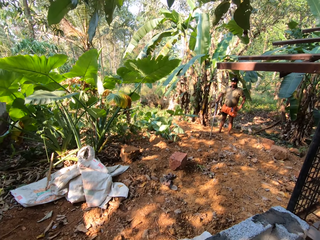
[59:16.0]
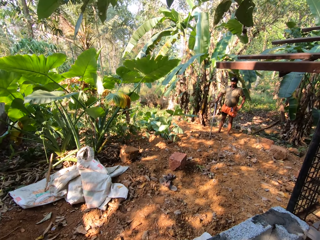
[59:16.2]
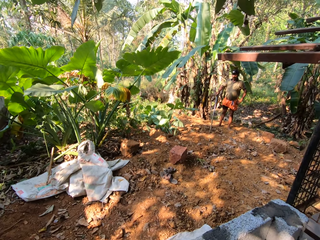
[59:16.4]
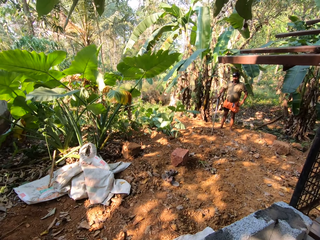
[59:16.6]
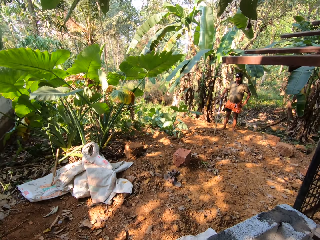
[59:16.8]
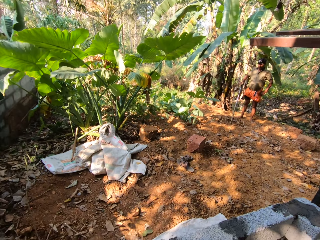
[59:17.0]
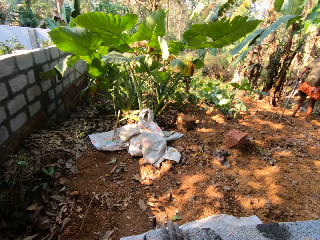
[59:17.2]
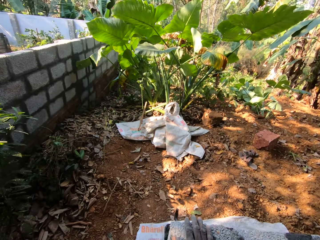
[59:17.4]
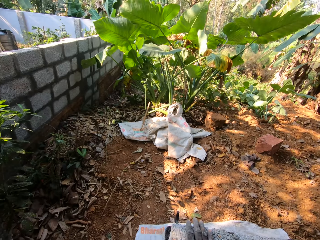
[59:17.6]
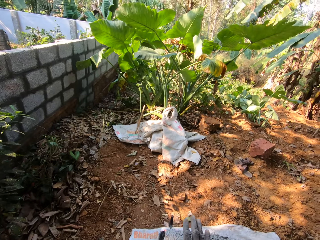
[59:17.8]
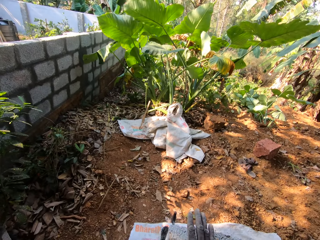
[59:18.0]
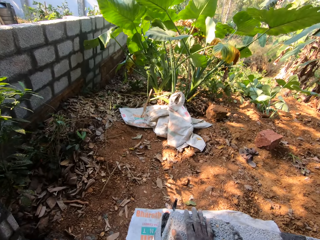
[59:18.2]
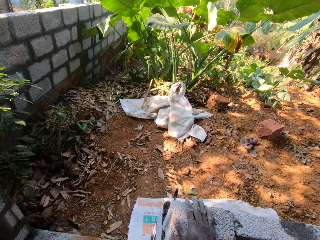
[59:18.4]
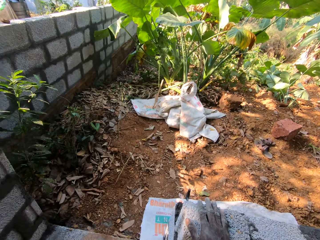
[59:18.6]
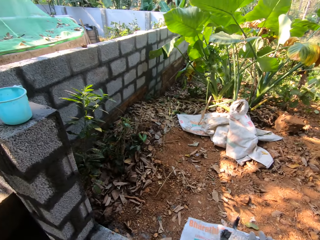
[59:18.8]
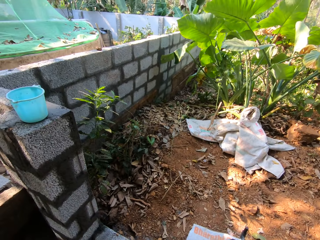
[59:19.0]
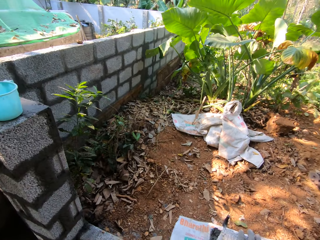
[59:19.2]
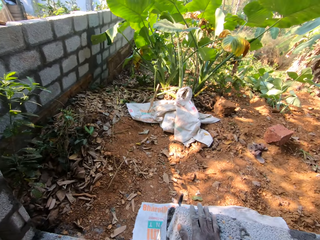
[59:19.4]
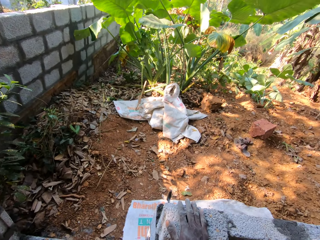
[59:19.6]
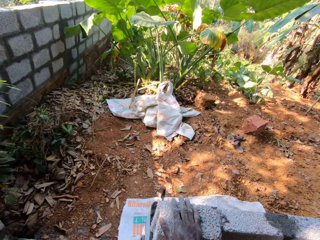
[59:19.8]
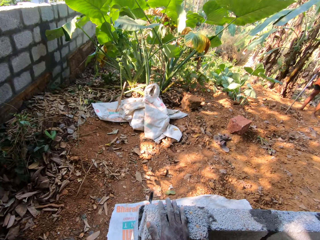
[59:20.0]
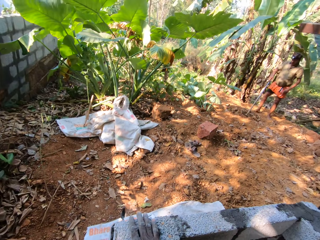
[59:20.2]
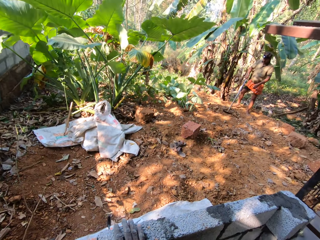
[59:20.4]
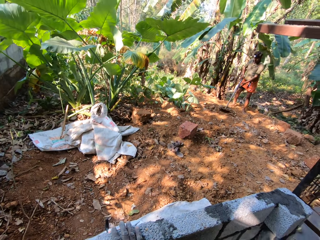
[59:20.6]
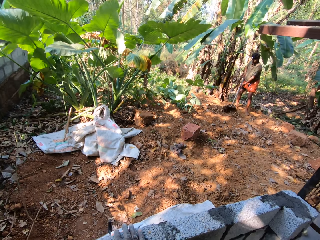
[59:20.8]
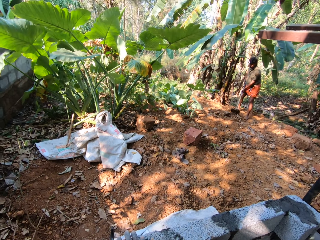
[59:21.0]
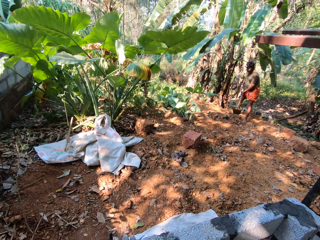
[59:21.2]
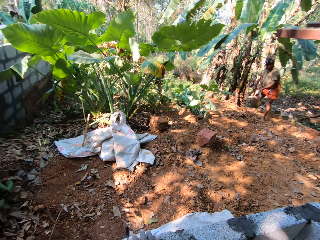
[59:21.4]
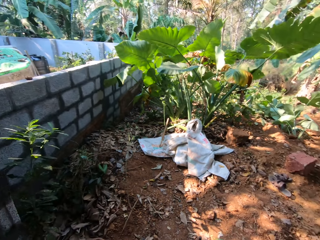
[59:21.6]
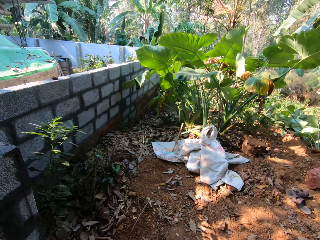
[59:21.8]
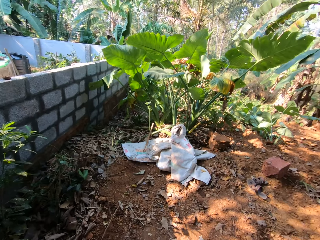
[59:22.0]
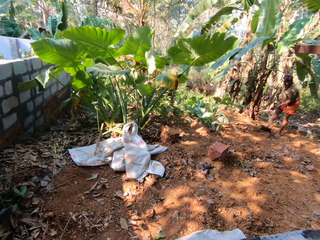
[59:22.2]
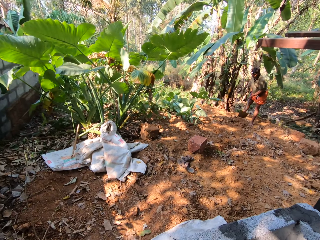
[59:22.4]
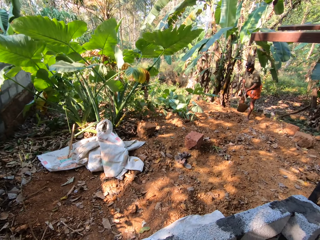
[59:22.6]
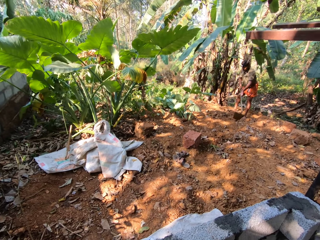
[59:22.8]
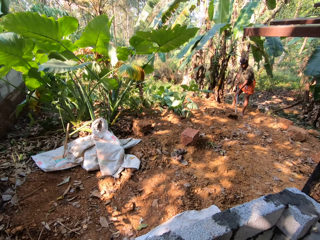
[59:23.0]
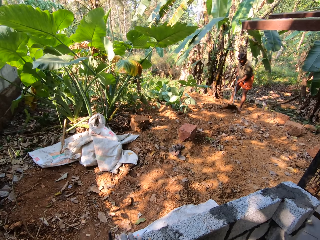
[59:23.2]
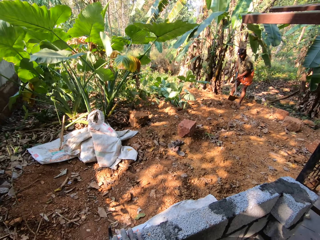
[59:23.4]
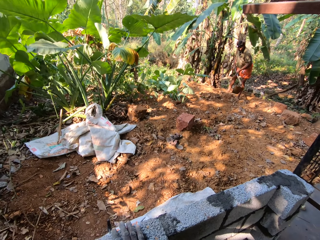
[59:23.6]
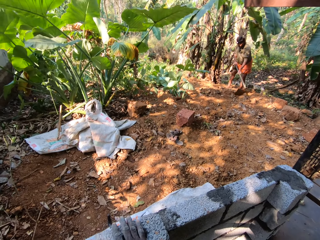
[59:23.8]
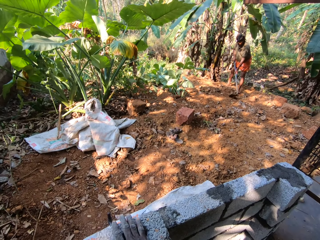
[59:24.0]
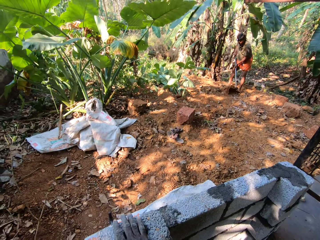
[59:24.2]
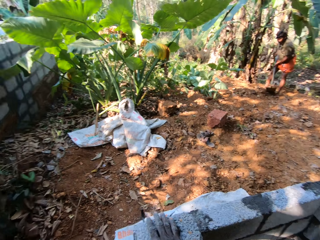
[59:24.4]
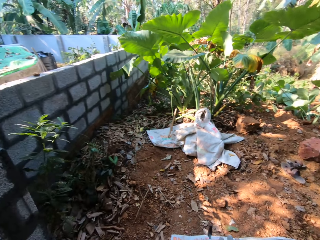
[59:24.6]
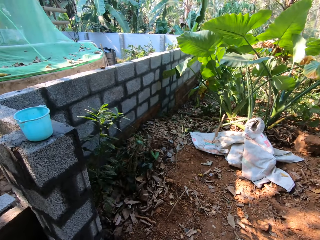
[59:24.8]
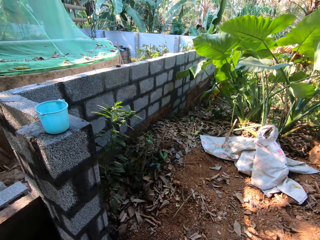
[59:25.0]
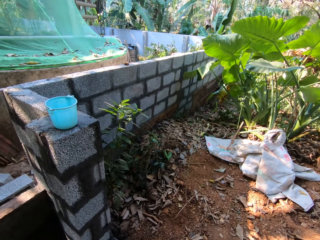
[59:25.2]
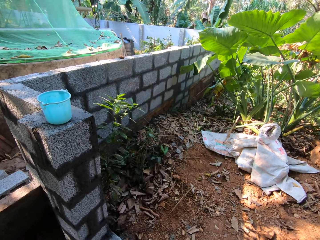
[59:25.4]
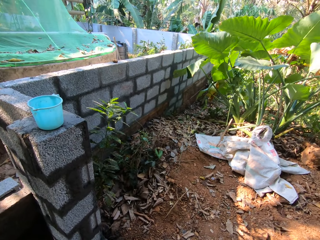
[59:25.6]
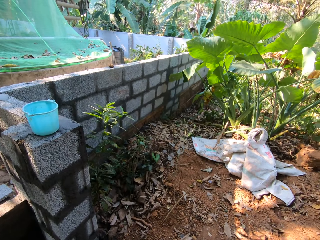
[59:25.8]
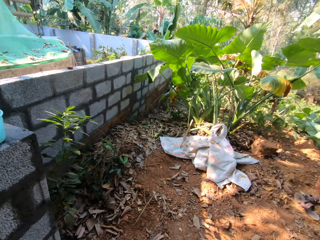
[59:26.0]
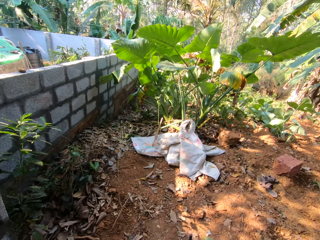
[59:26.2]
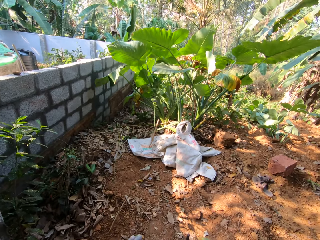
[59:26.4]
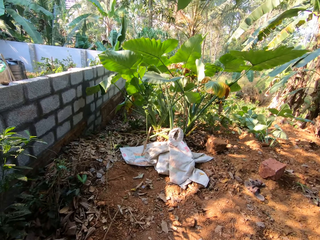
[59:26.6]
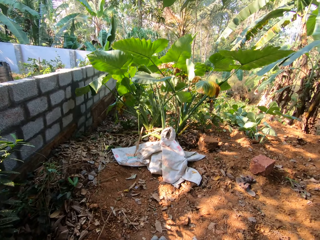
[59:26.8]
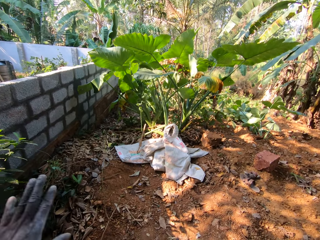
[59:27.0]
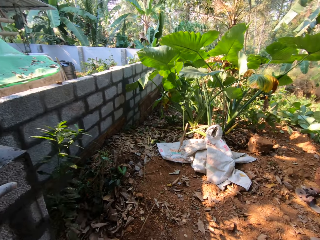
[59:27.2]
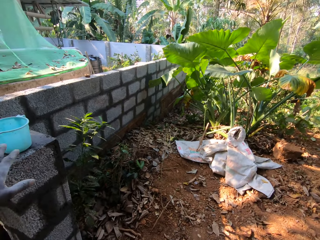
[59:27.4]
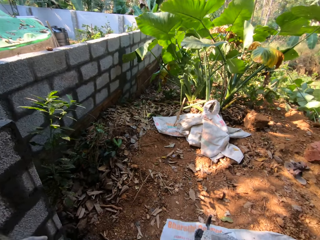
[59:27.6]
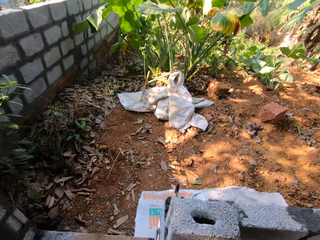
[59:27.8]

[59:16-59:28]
The camera wearer touches a cinder block on a block wall with his right hand. The man gathers leaves and stone on the ground with the hoe in both hands.

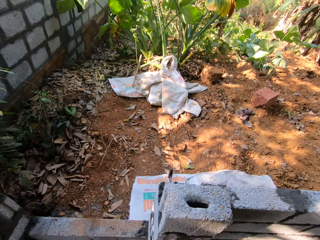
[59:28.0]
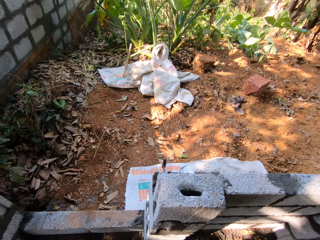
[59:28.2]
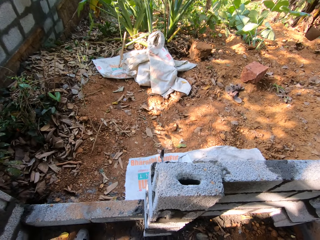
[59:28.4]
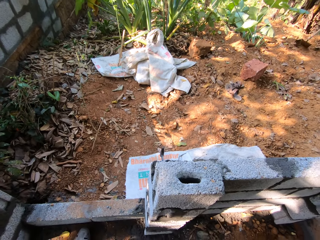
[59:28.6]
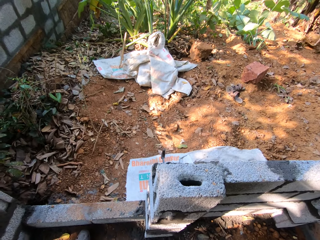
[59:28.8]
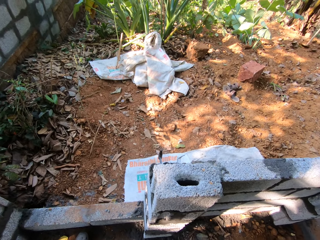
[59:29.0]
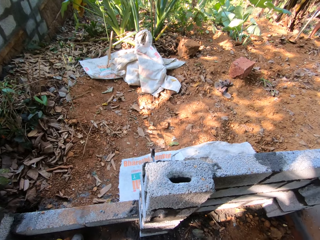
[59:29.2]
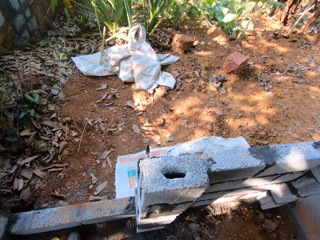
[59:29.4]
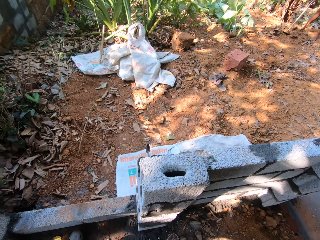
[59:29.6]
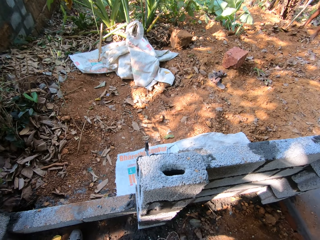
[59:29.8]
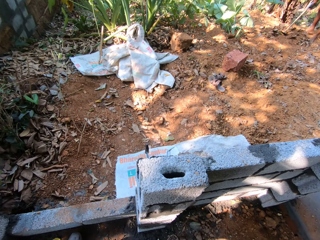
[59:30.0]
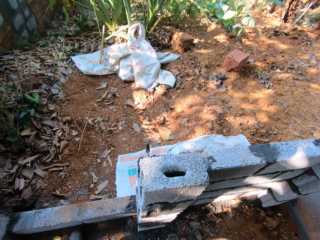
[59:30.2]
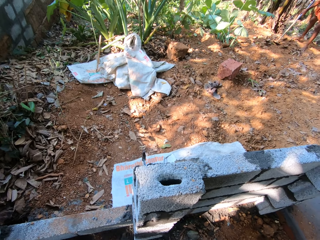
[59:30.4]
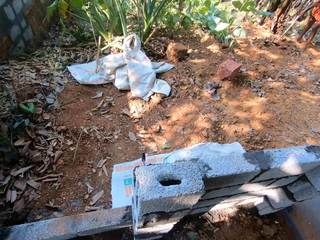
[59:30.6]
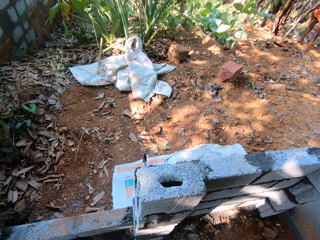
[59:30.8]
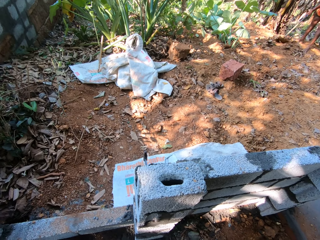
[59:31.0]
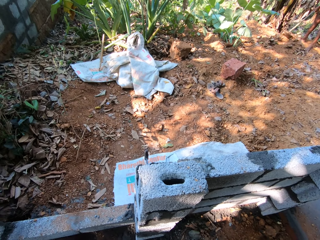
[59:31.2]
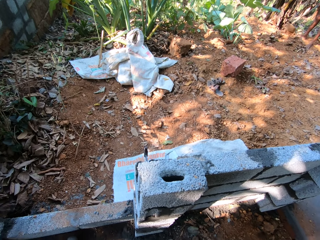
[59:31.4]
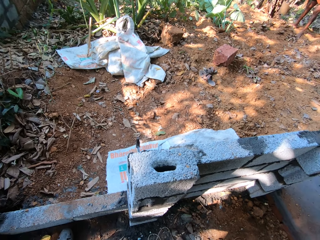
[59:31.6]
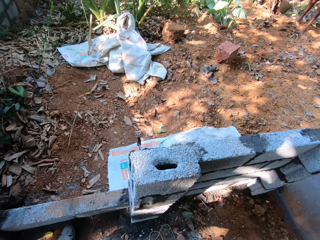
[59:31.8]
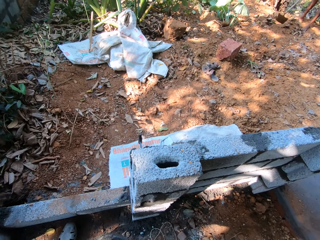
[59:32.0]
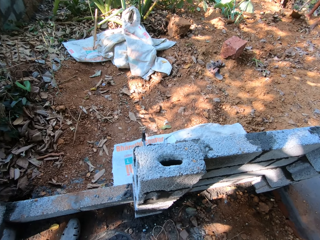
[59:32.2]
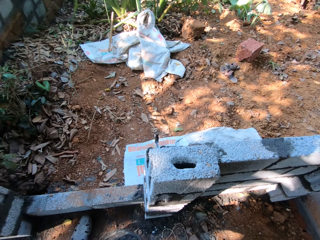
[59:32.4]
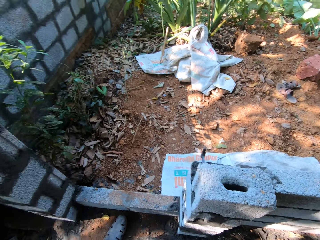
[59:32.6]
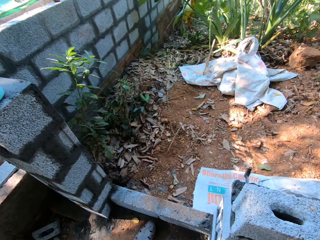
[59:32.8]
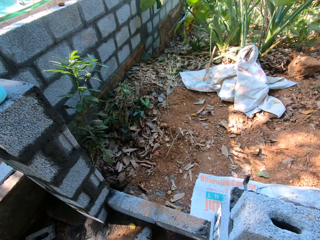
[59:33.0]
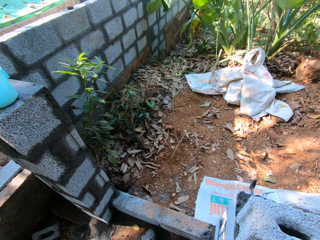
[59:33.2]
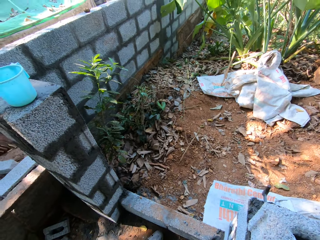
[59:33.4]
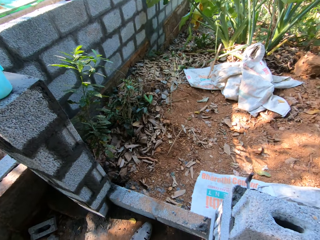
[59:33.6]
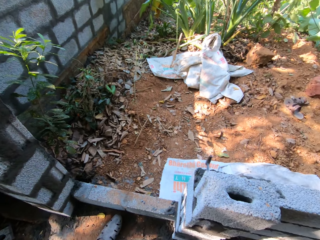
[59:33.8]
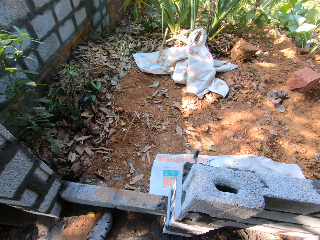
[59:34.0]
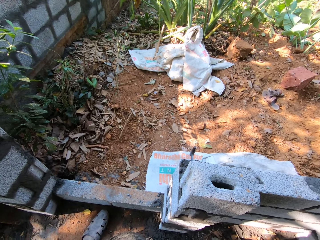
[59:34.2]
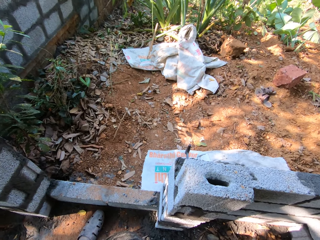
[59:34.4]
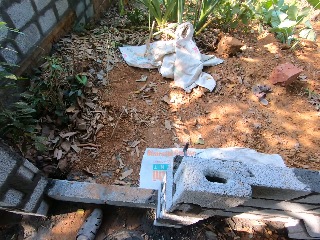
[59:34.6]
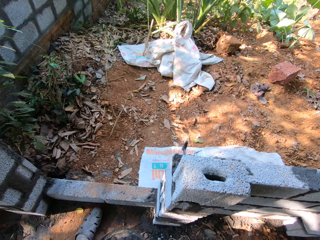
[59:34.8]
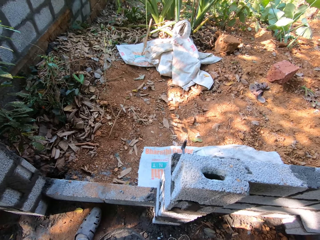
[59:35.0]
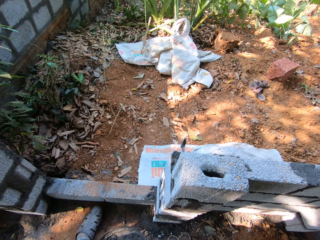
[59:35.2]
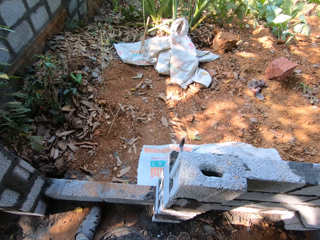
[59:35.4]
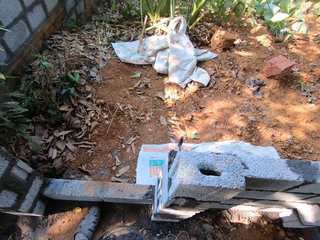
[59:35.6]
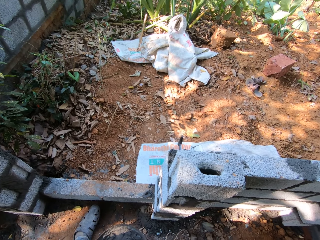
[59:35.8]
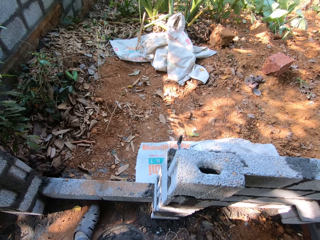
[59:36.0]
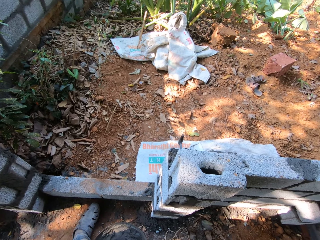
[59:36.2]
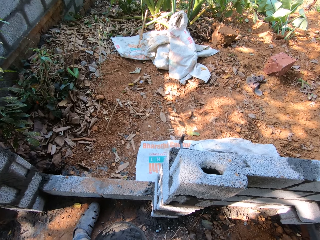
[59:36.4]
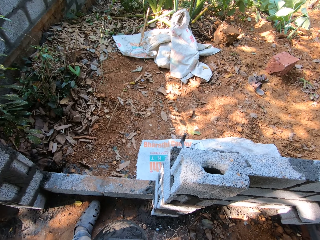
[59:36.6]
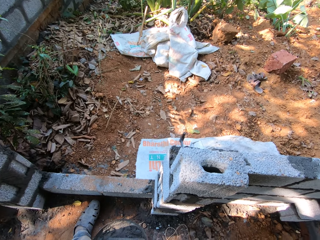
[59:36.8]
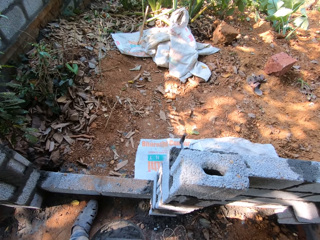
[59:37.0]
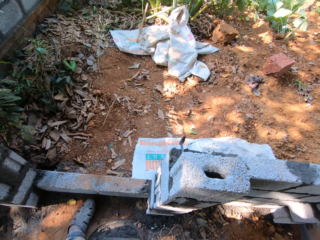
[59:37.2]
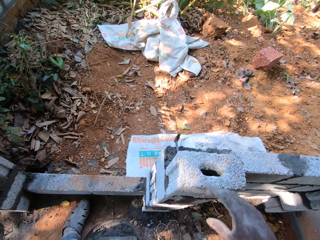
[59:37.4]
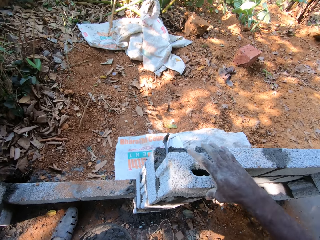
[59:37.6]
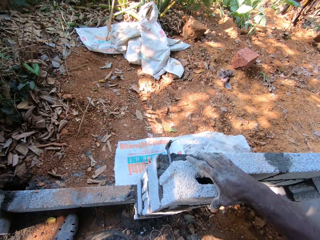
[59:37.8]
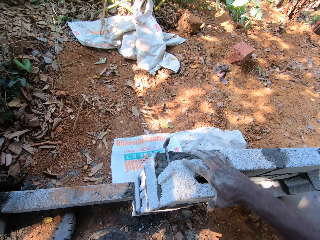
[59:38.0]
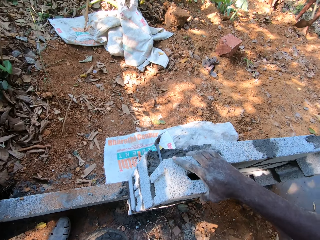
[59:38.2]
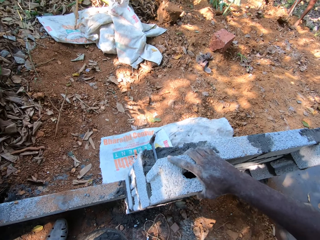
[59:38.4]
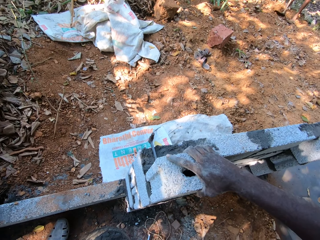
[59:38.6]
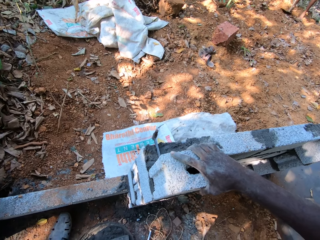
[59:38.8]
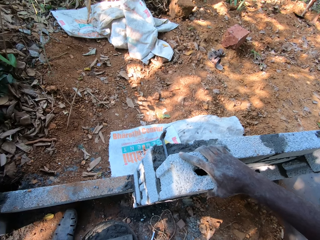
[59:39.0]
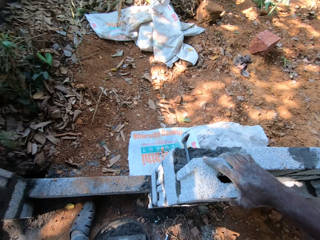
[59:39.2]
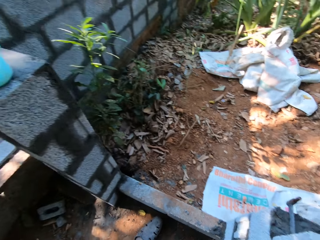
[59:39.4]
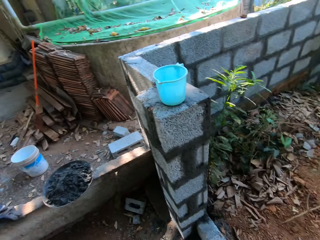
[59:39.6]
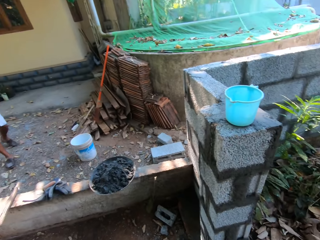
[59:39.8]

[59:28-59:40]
The camera wearer talks to someone. He holds the cinder block on the block wall with his right hand. He touches the block.
